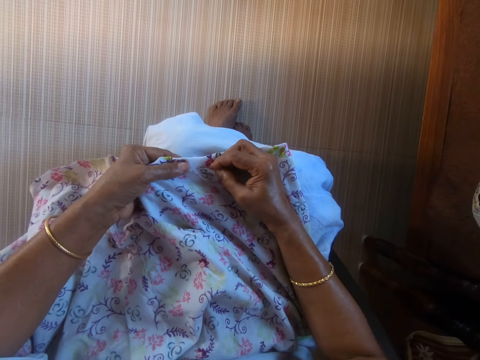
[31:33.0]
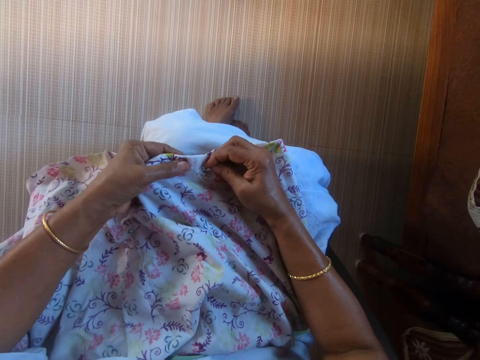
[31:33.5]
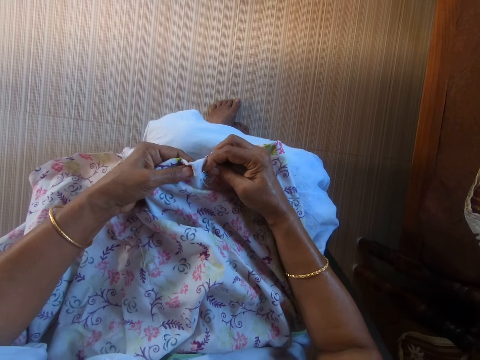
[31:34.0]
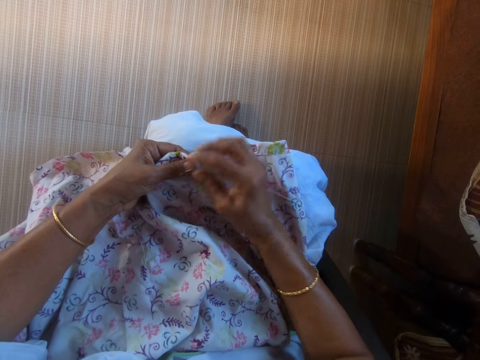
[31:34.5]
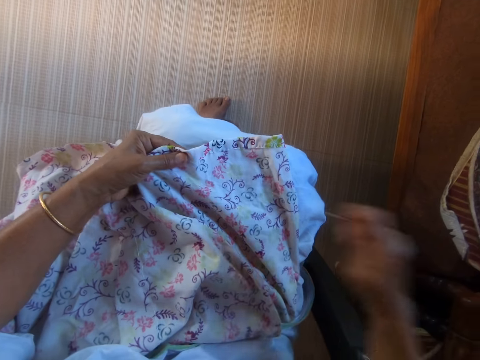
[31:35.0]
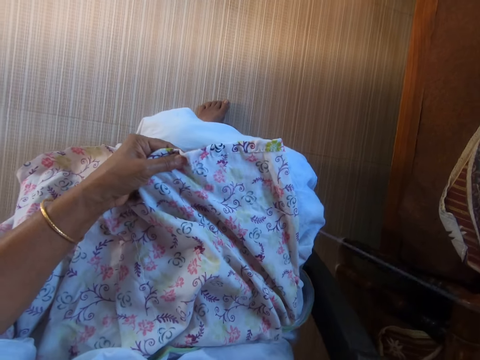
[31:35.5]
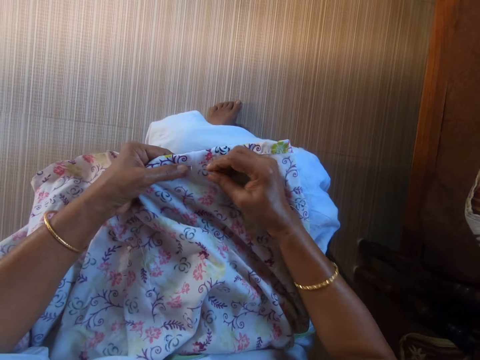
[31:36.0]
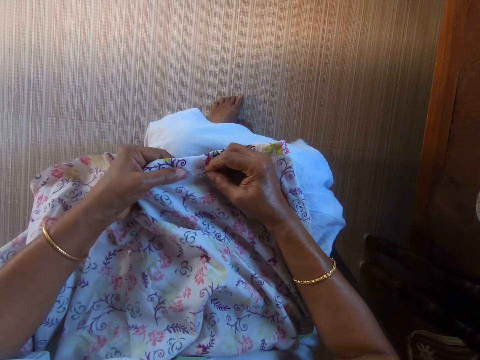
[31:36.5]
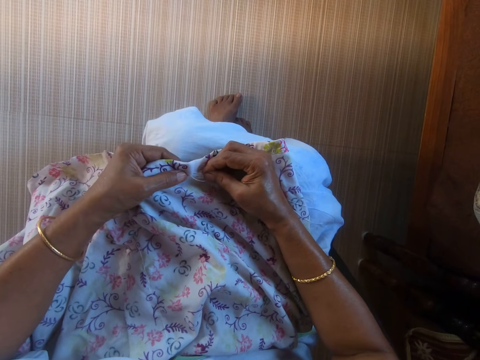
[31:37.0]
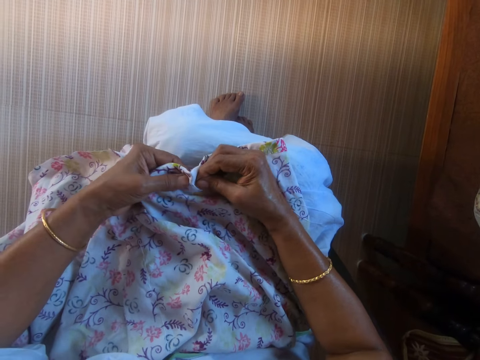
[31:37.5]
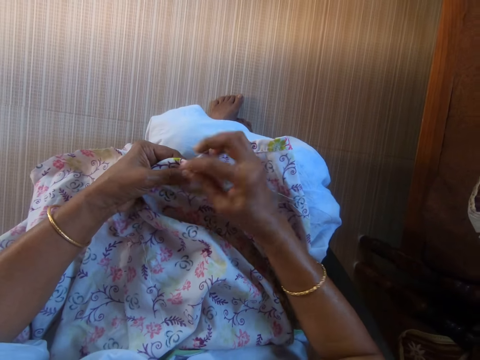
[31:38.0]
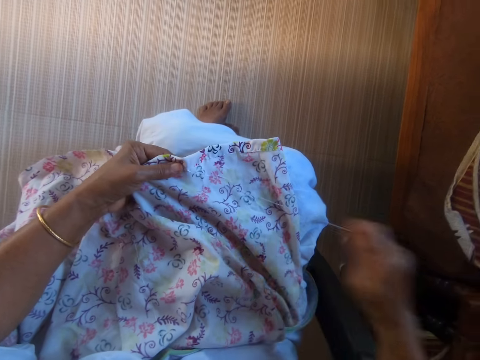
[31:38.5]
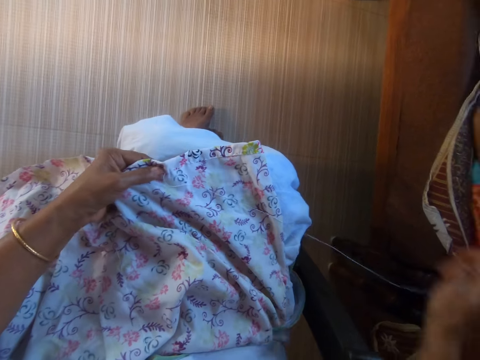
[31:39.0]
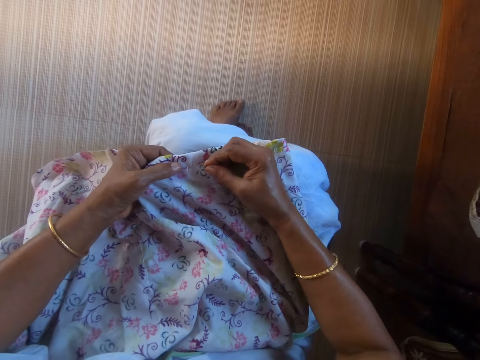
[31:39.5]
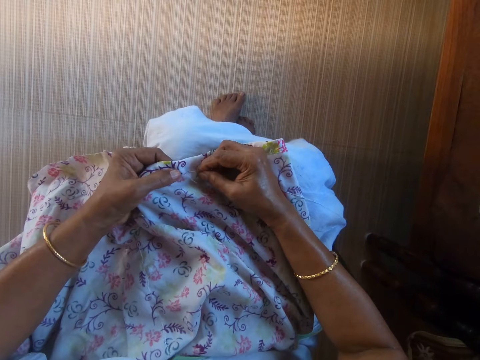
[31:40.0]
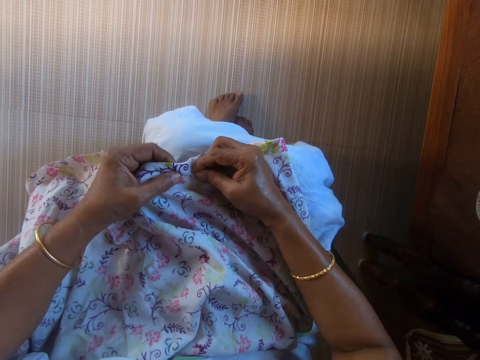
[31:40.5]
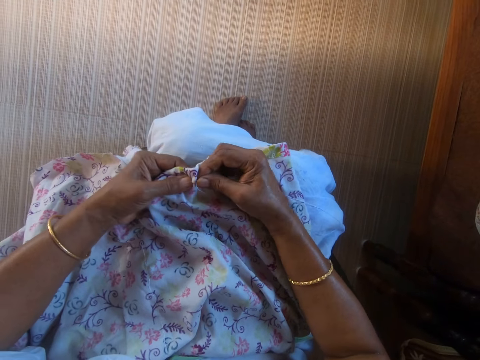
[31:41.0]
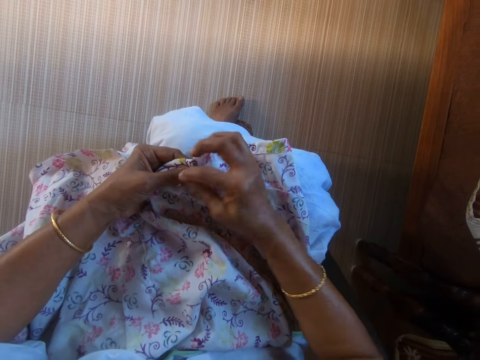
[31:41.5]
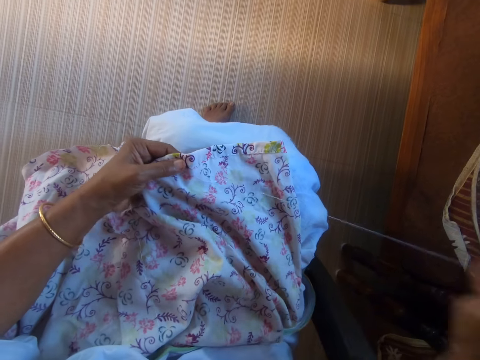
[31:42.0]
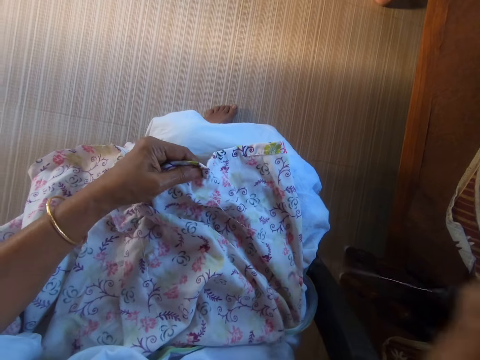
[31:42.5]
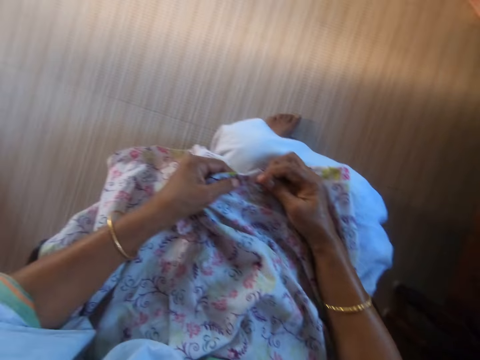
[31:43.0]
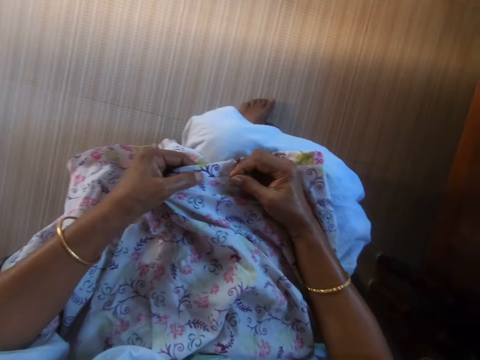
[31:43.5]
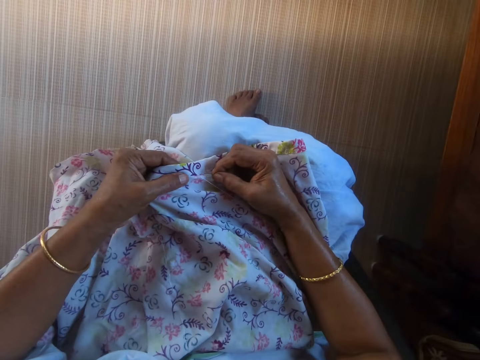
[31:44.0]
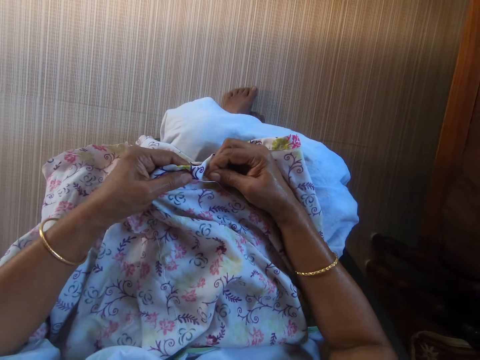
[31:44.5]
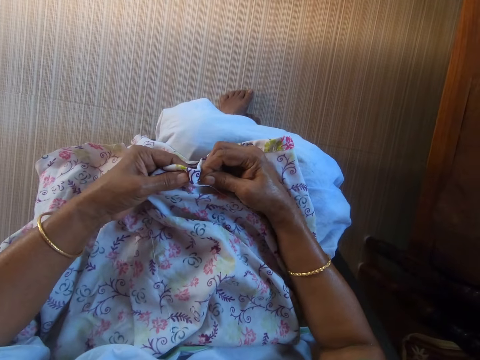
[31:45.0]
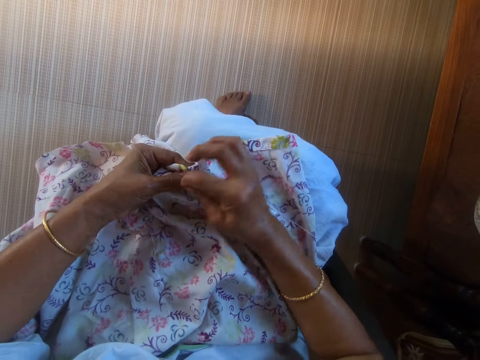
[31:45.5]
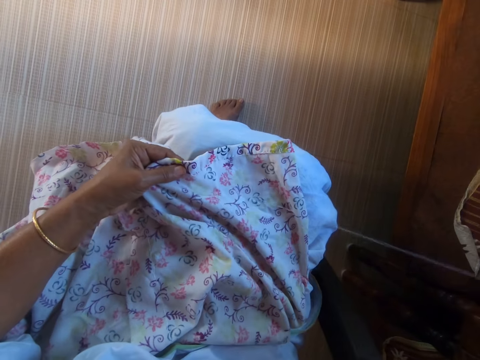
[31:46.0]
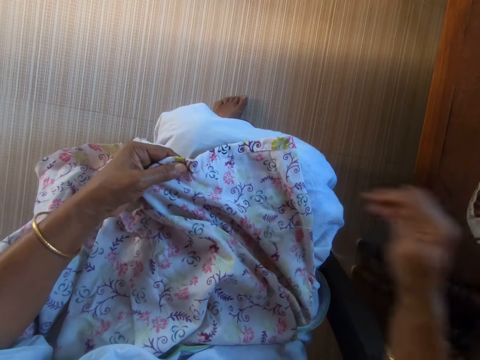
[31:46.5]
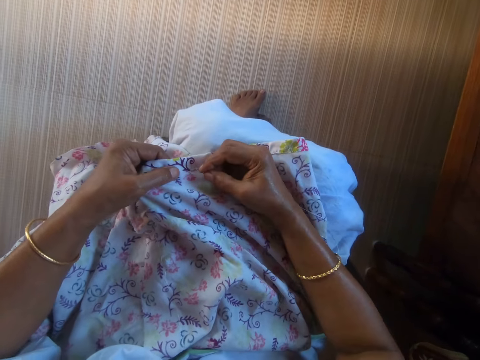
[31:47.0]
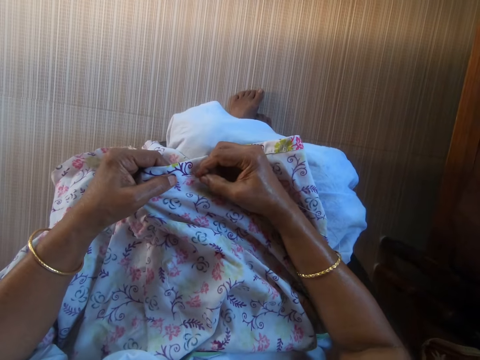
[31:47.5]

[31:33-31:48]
The camera wearer stitches the cloth on her lap with the needle and the thread with her right hand.

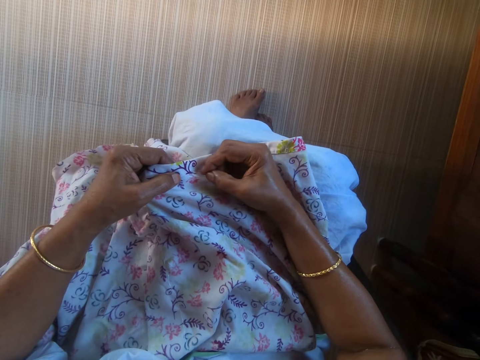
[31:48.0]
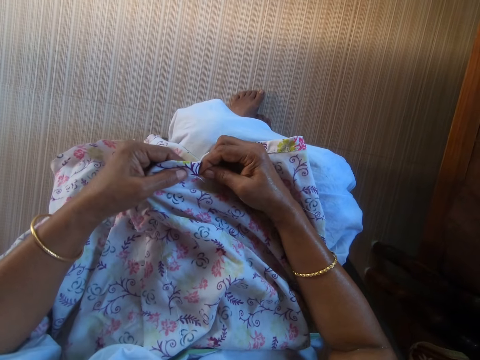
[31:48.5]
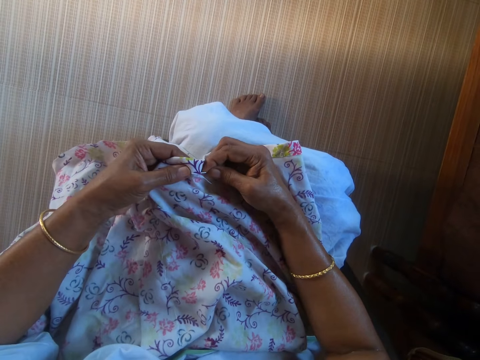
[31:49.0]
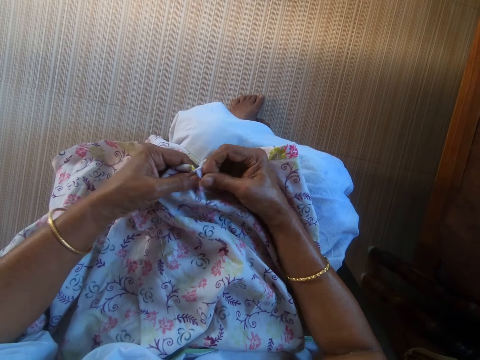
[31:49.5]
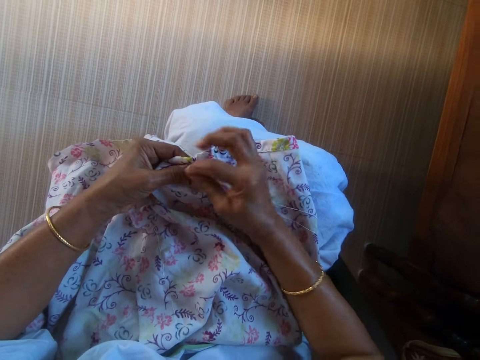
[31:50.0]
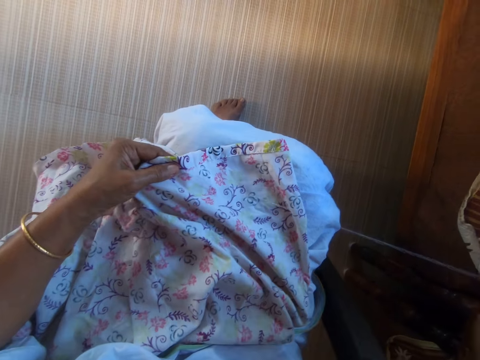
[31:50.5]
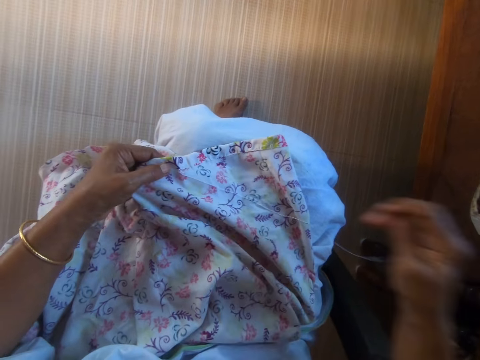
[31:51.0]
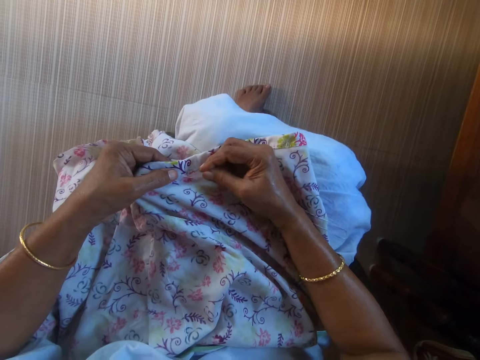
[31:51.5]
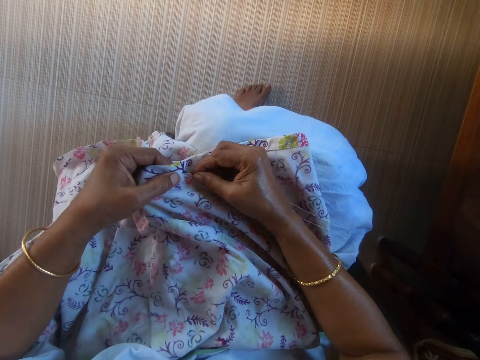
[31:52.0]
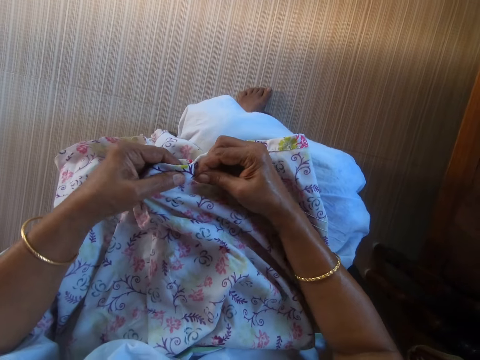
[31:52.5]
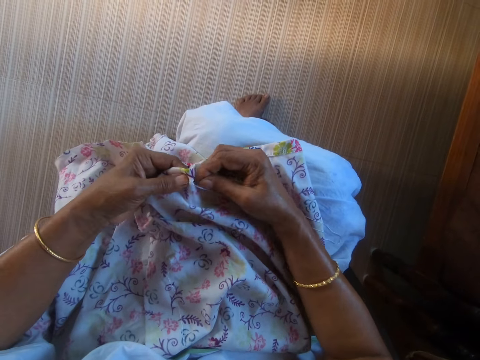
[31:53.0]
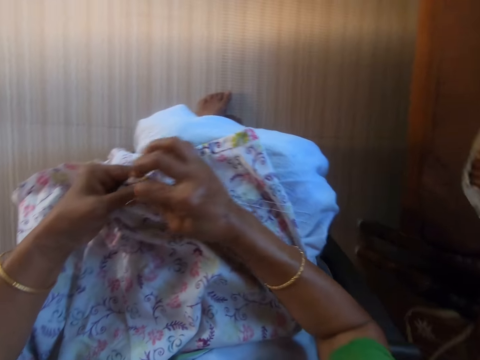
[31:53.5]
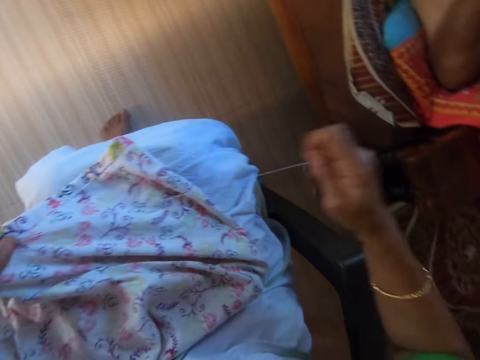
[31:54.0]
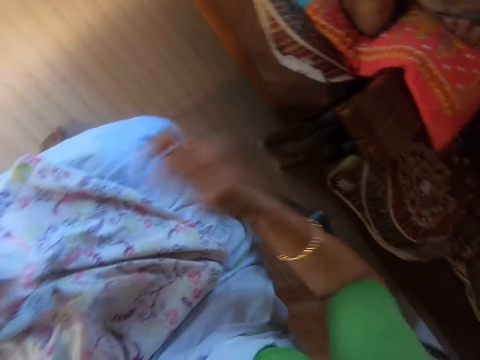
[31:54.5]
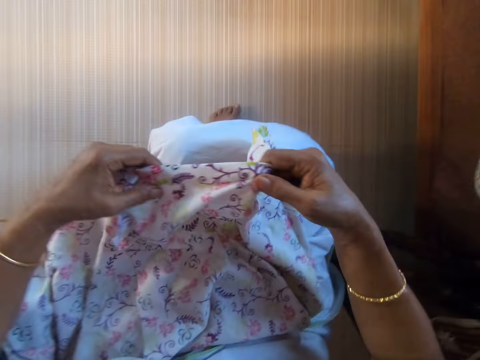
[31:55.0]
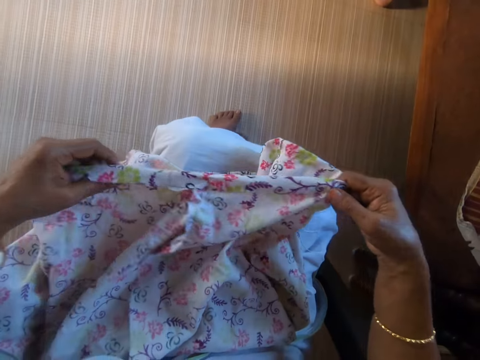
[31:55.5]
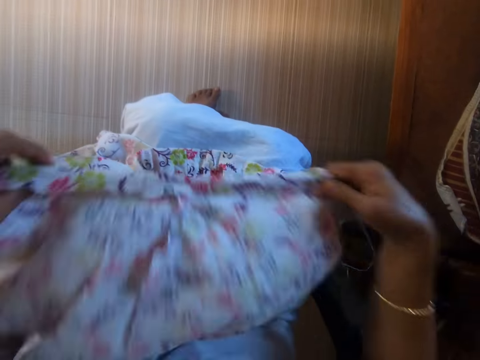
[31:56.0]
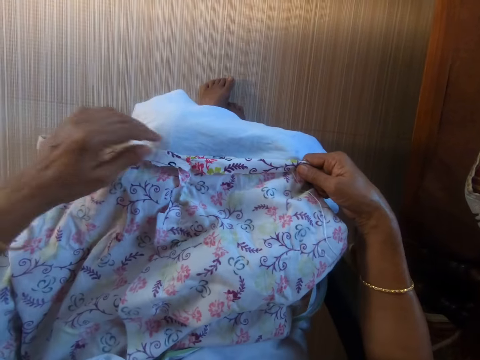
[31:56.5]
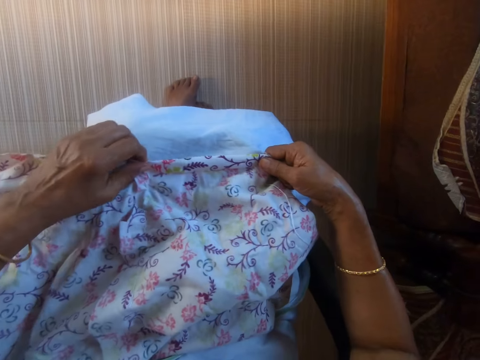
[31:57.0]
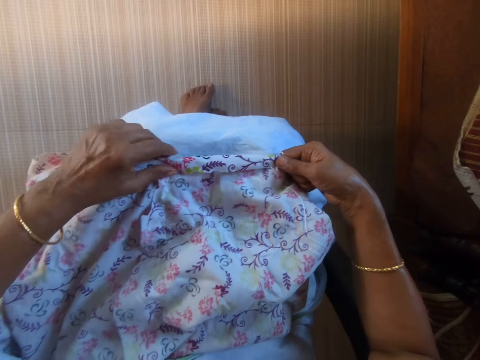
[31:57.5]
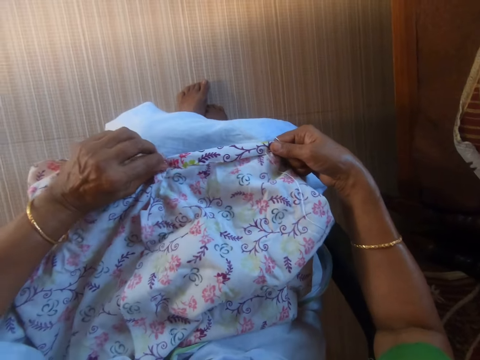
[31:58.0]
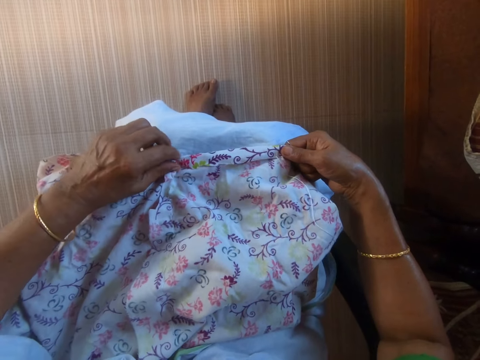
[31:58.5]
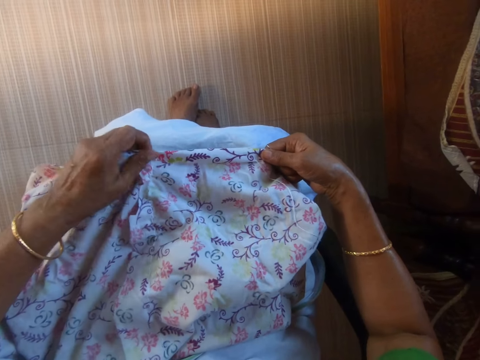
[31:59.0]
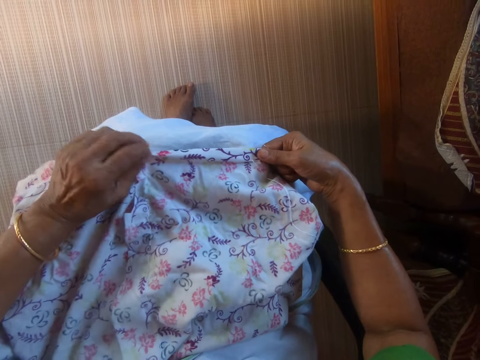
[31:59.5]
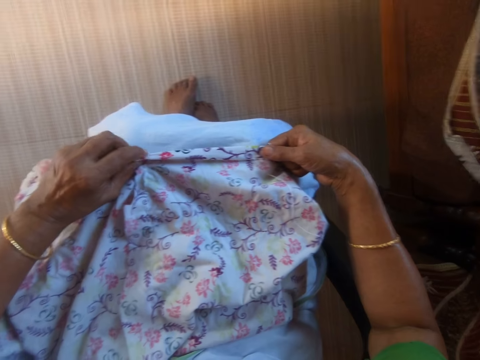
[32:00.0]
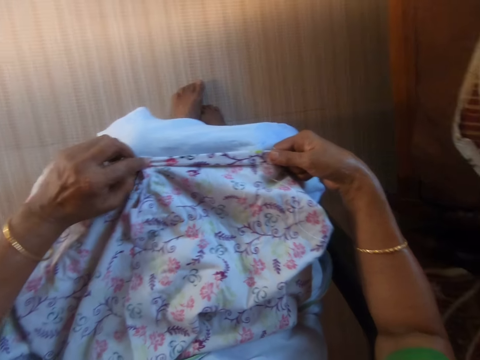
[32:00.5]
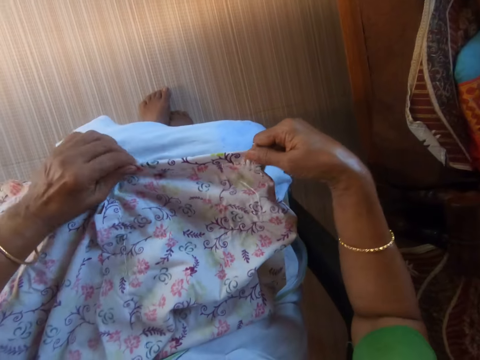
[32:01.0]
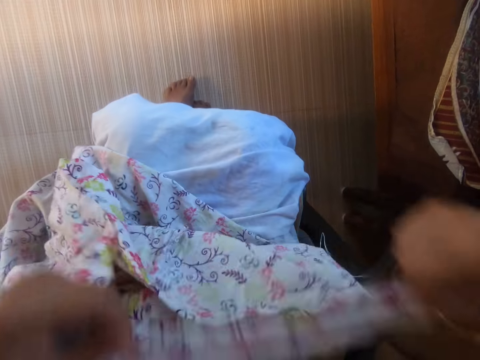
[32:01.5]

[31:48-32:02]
A man converses with the camera wearer. The camera wearer adjusts the cloth on her lap with her hands.
